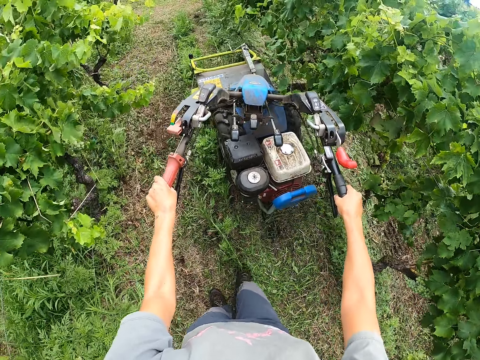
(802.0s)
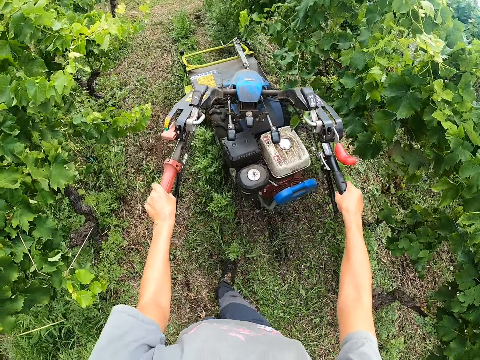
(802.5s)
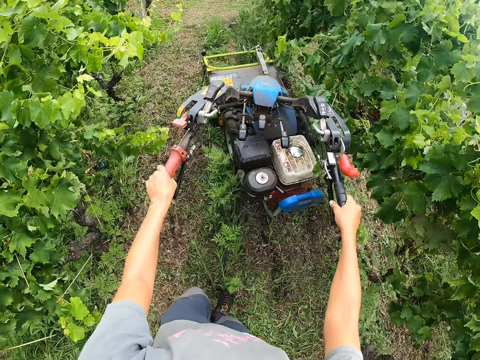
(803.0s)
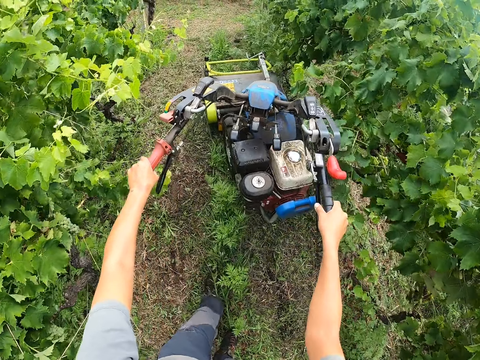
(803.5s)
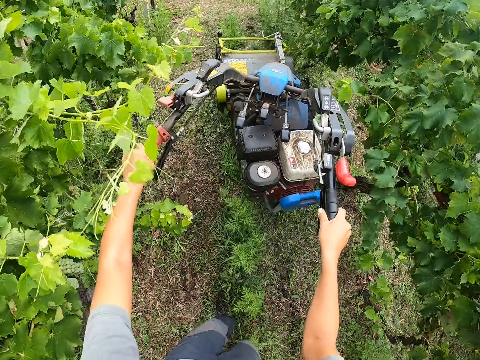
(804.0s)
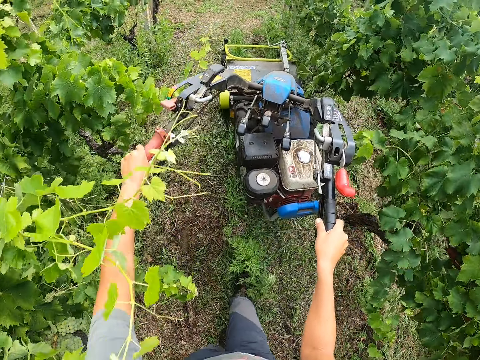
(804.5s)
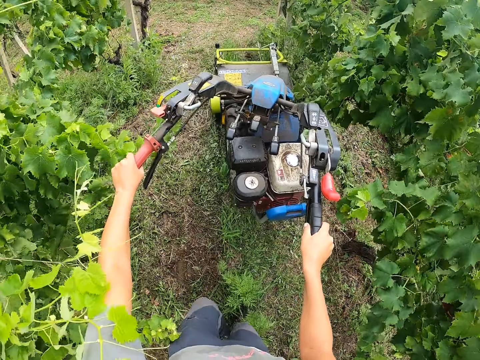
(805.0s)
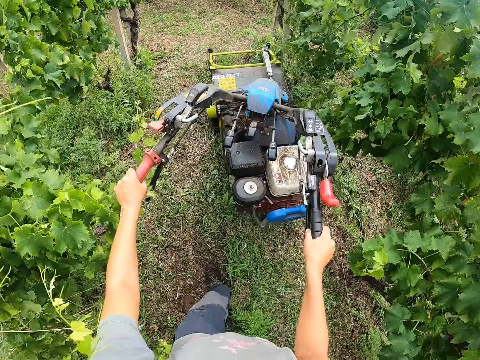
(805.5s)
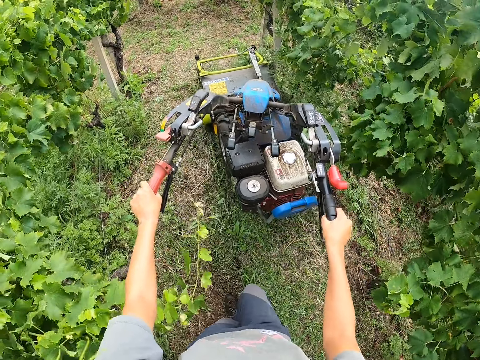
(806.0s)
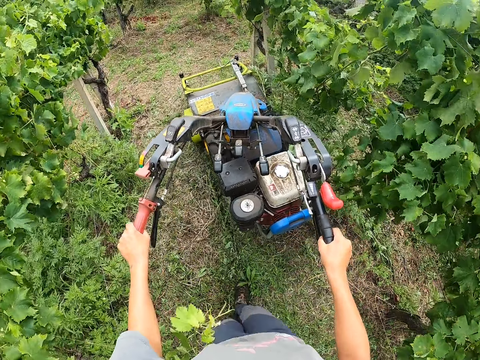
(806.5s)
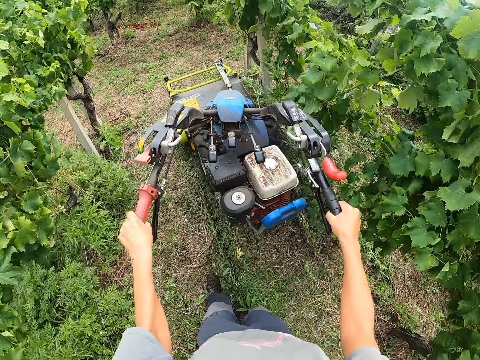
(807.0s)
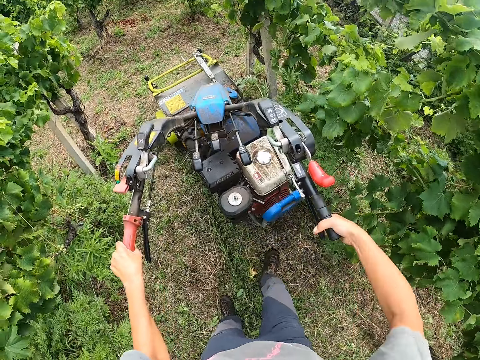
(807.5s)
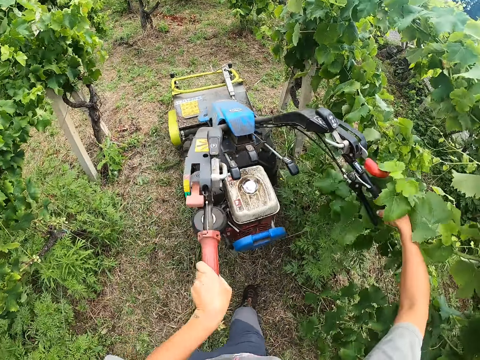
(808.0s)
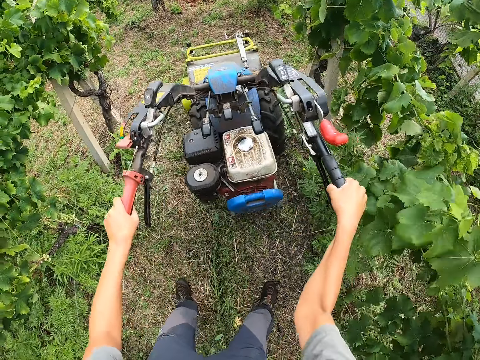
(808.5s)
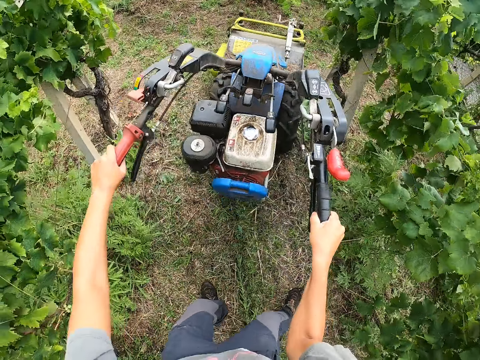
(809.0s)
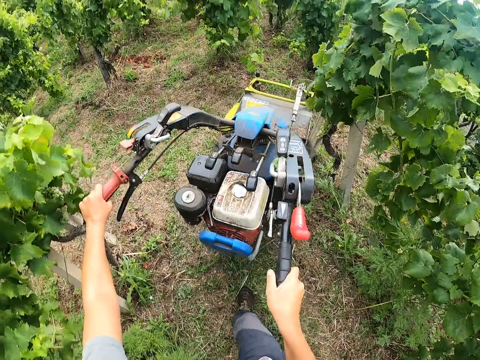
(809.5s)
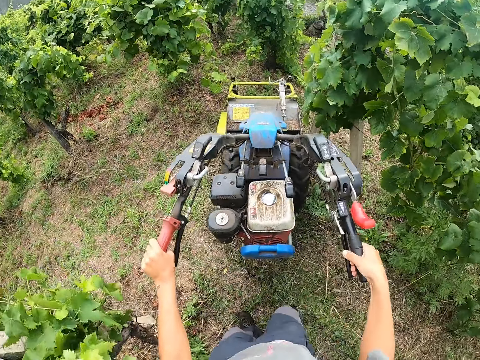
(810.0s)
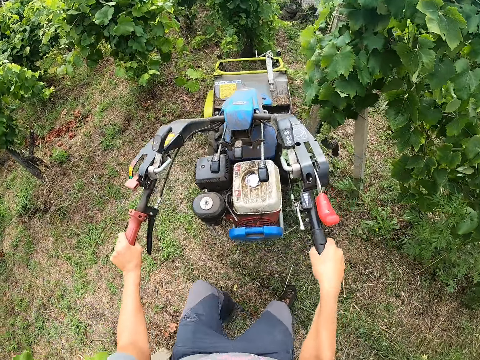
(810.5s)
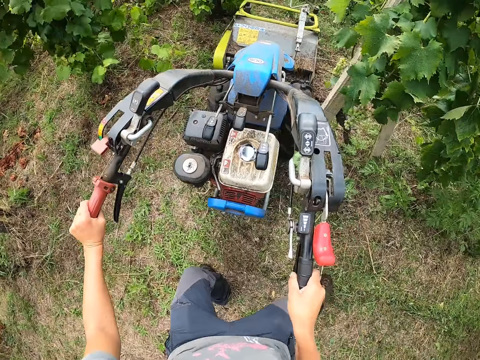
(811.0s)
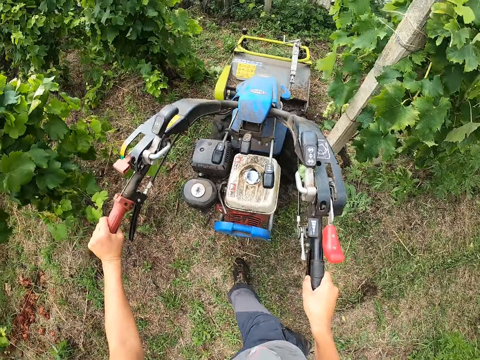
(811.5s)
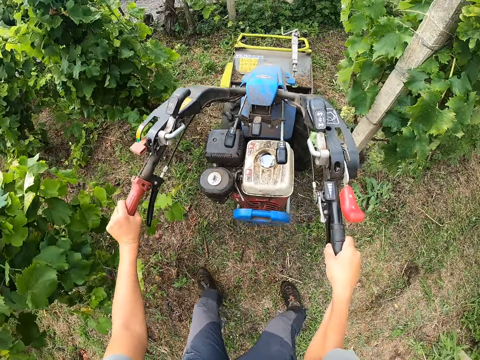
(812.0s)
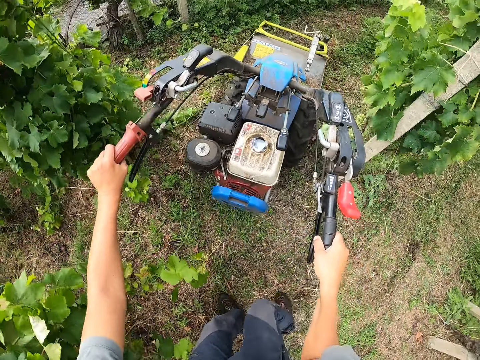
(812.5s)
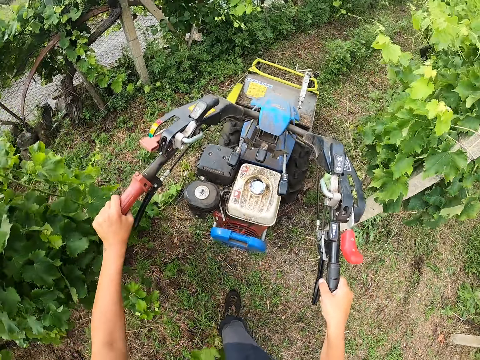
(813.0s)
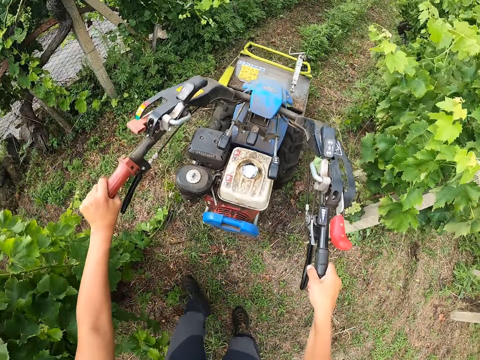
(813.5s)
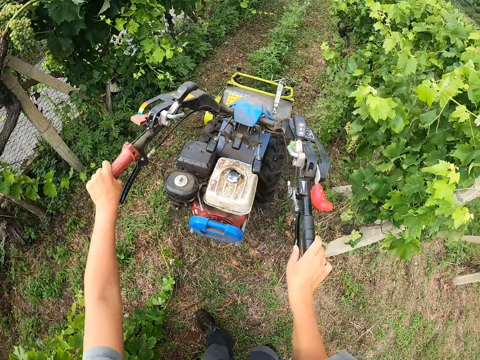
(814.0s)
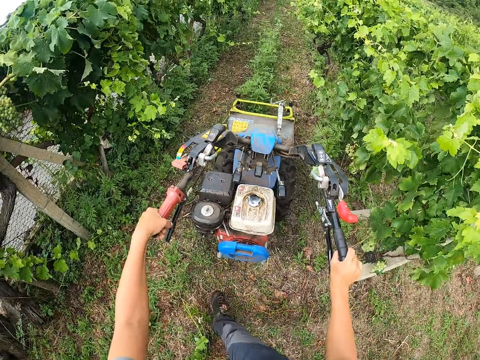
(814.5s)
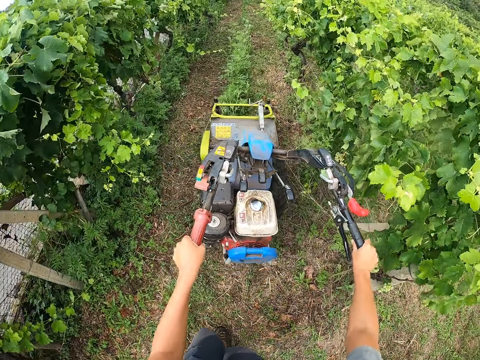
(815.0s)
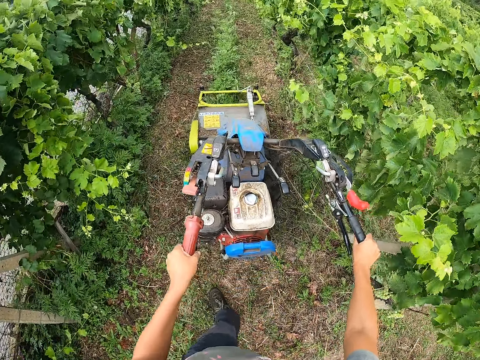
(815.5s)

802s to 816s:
The camera wearer turns the steering of the mower to the left. They shift the steering of the mower to the right. They push leaves aside. They turn the steering to the left. They turn the mower to the right to another row of plants, around the fence.

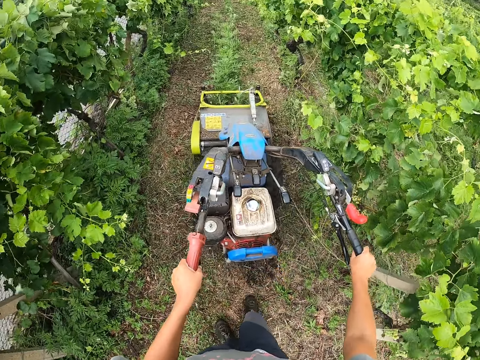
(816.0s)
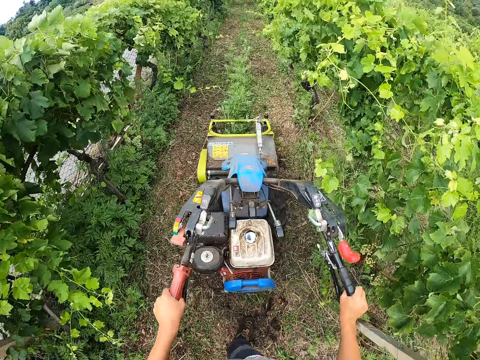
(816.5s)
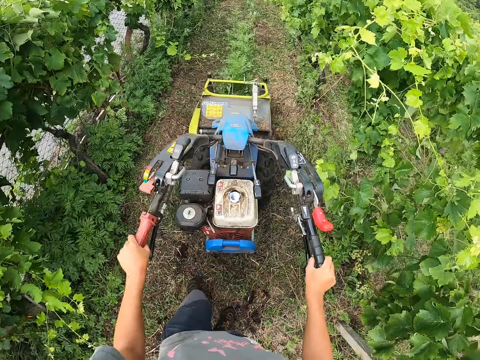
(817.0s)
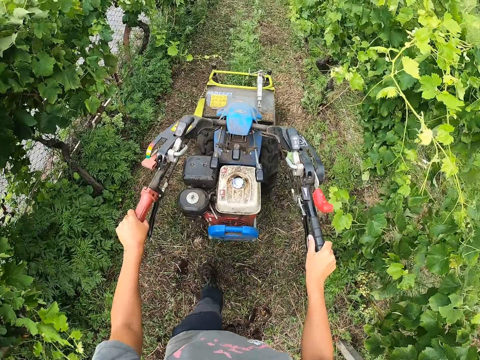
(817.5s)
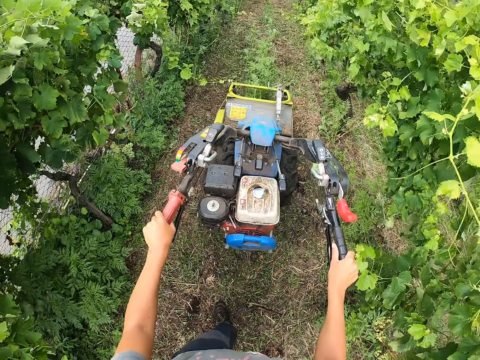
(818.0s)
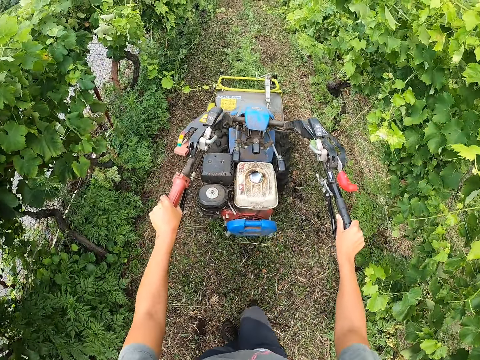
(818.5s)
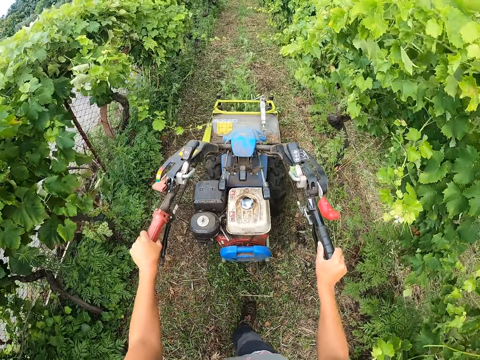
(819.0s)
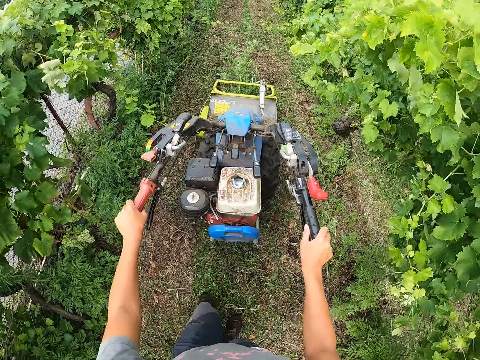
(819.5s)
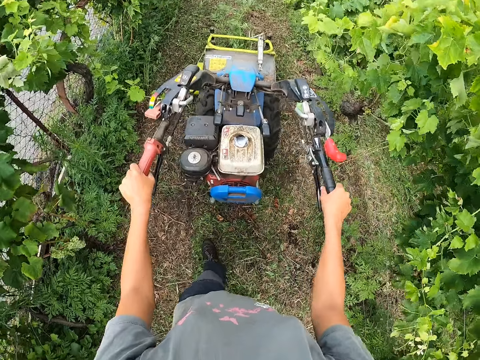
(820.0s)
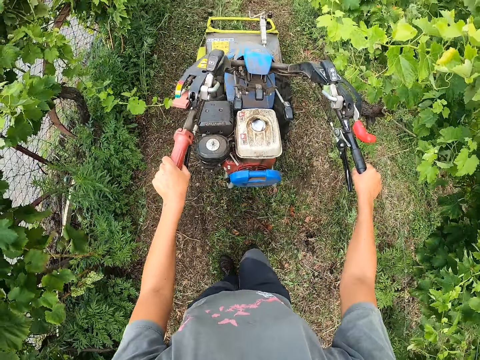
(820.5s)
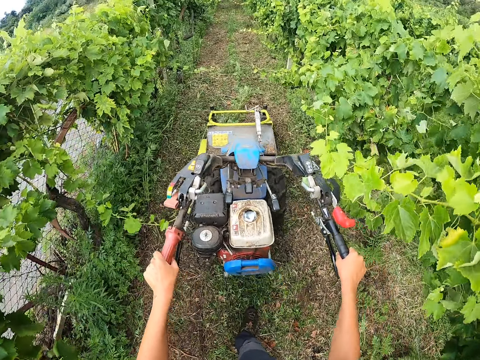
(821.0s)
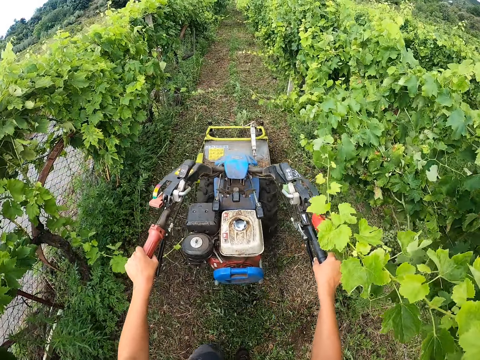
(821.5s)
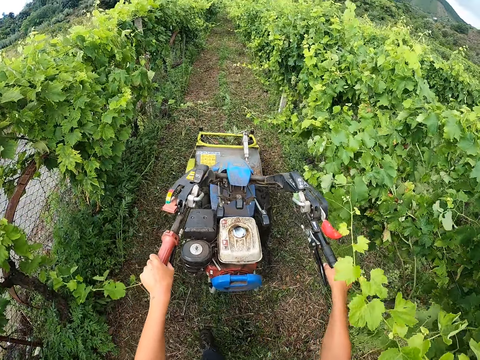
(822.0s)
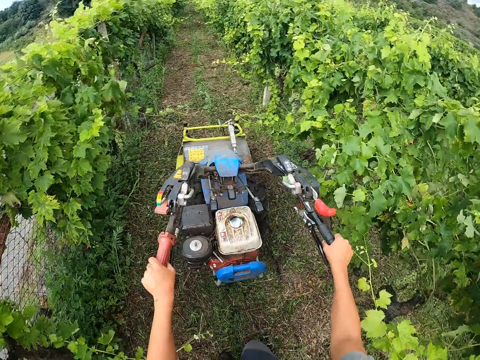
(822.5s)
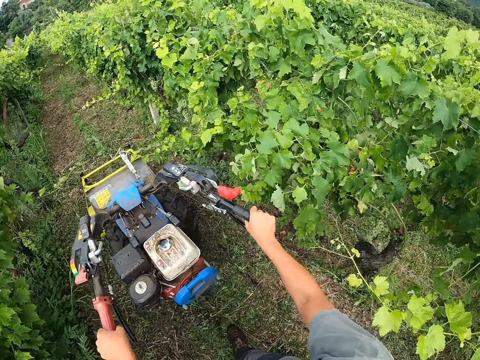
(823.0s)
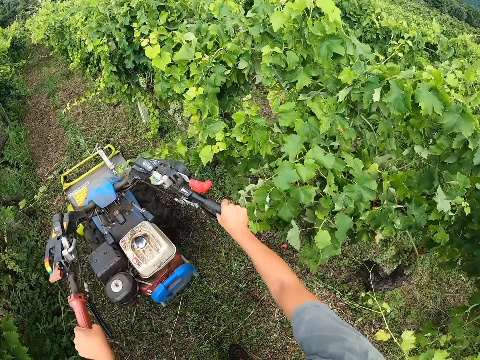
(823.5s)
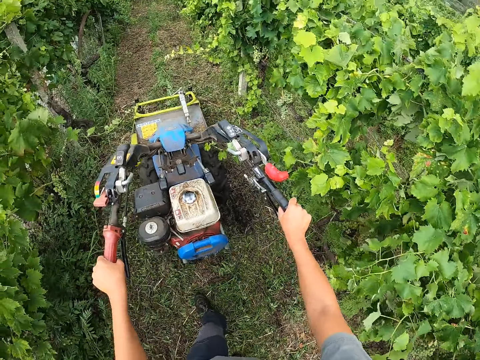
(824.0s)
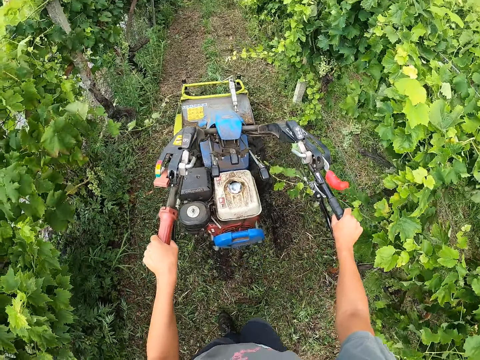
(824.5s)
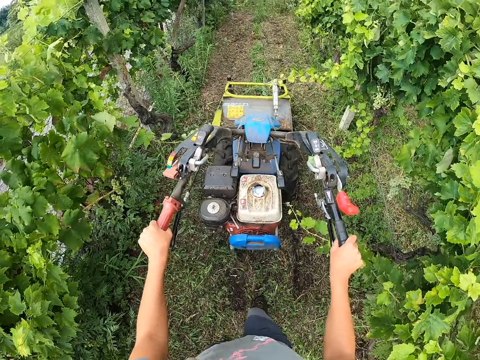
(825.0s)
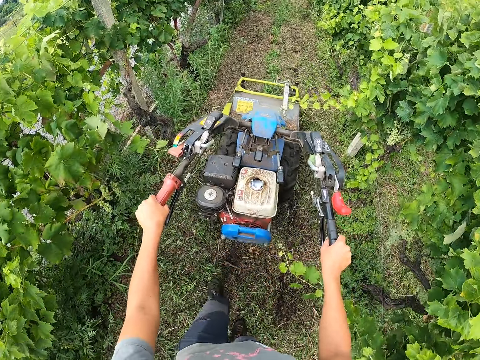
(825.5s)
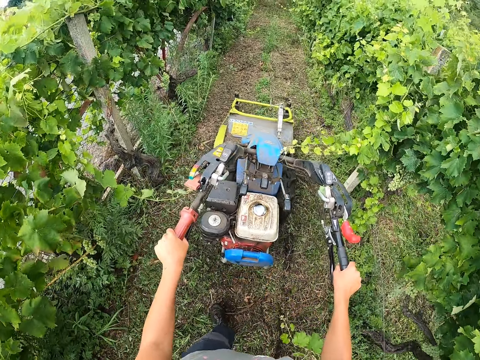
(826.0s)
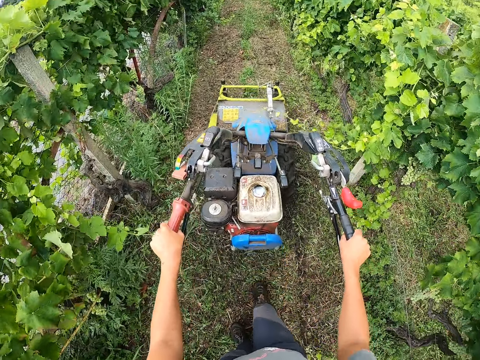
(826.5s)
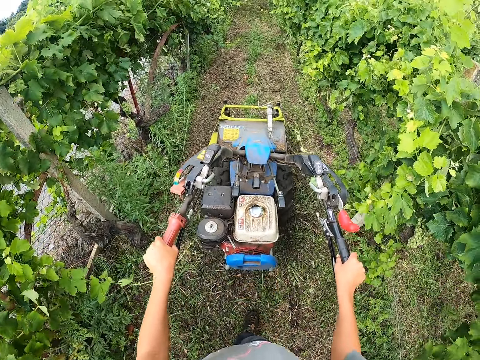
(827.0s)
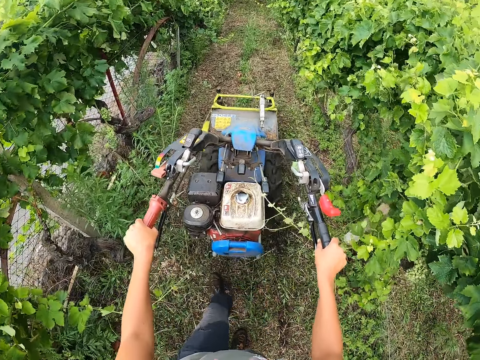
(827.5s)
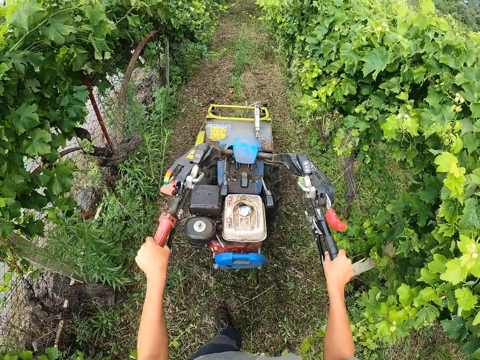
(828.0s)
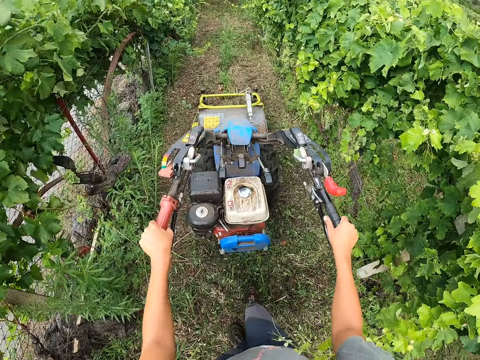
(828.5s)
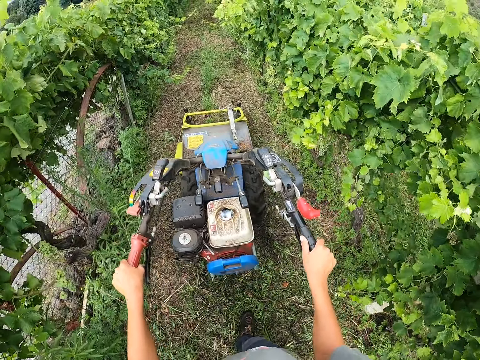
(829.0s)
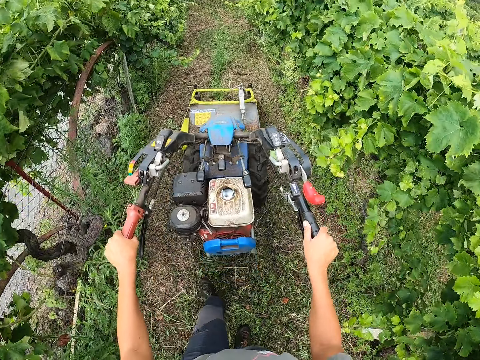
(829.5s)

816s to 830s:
The camera wearer cuts weeds with a lawn mower.
